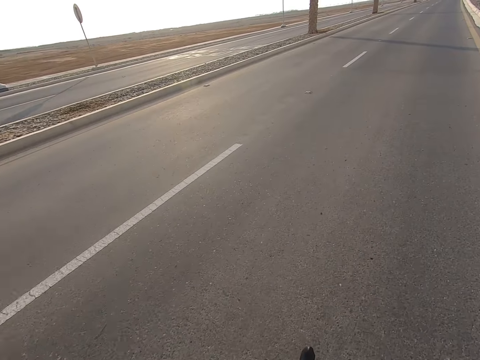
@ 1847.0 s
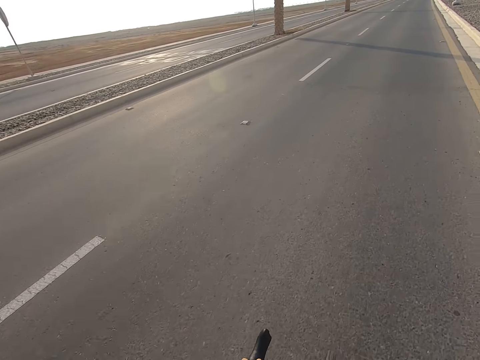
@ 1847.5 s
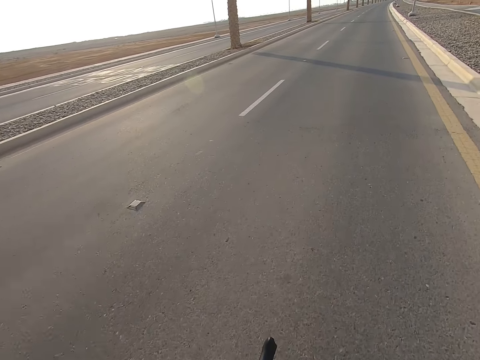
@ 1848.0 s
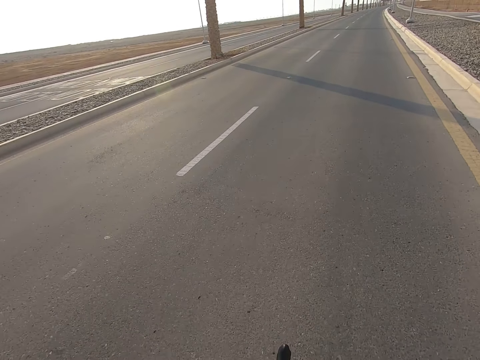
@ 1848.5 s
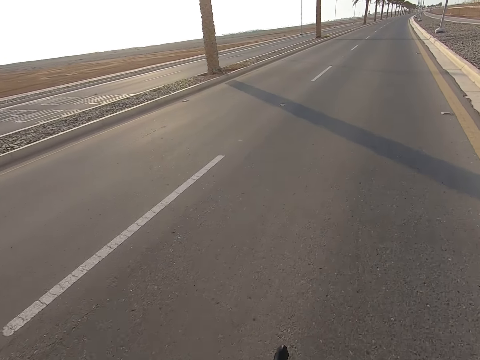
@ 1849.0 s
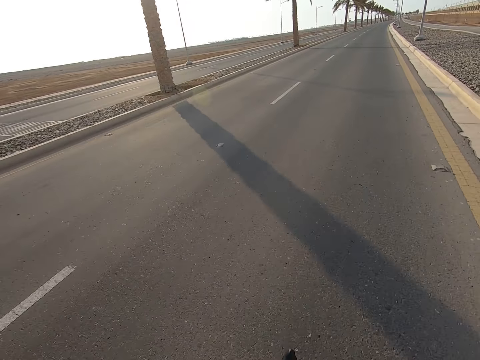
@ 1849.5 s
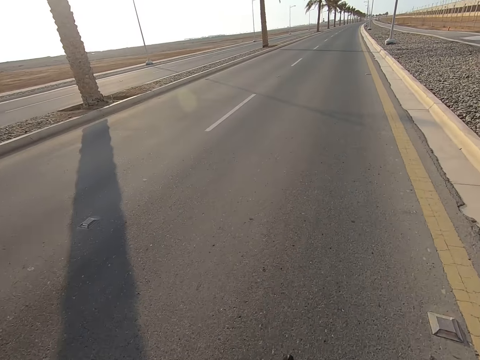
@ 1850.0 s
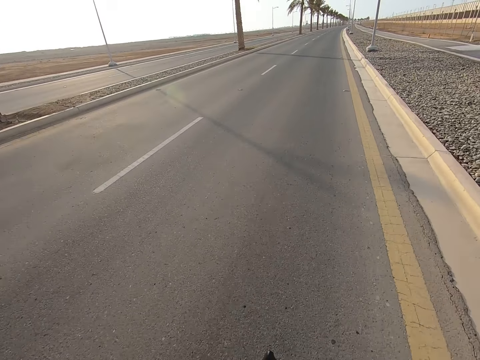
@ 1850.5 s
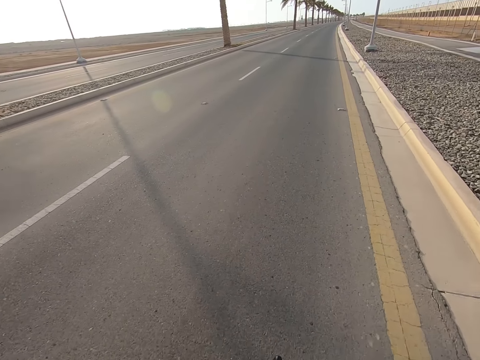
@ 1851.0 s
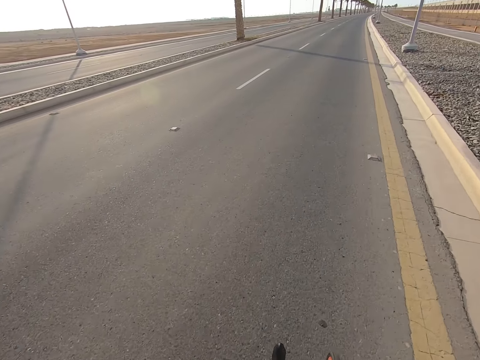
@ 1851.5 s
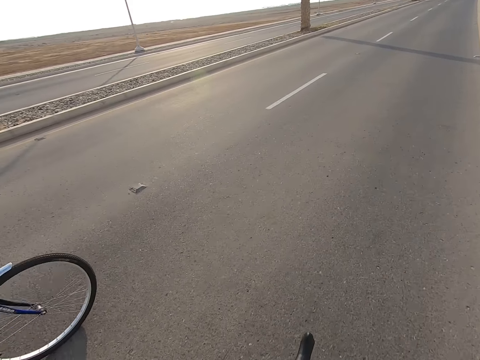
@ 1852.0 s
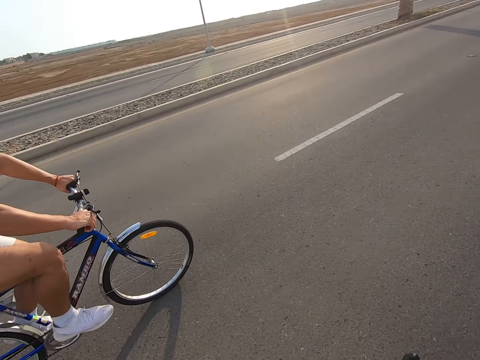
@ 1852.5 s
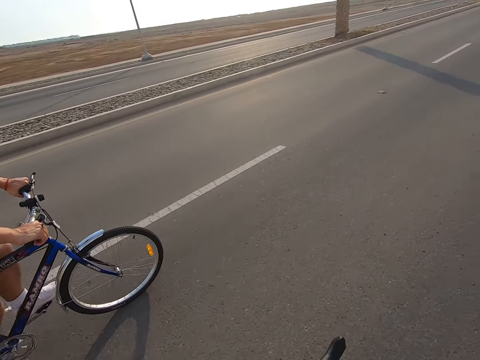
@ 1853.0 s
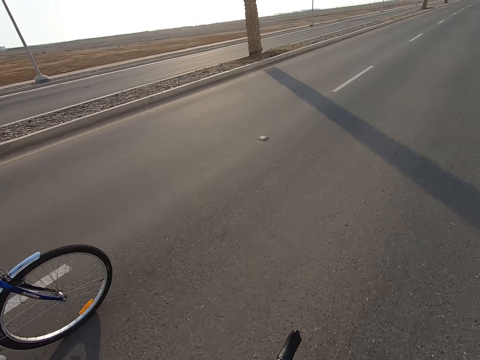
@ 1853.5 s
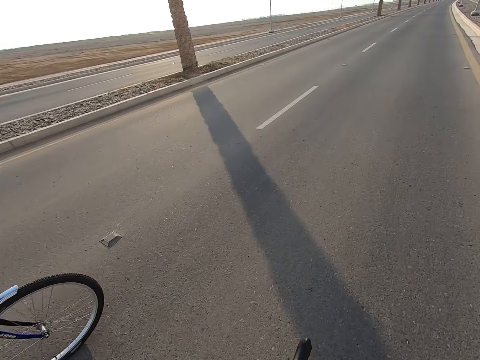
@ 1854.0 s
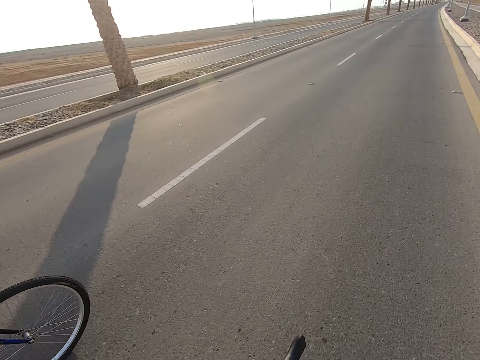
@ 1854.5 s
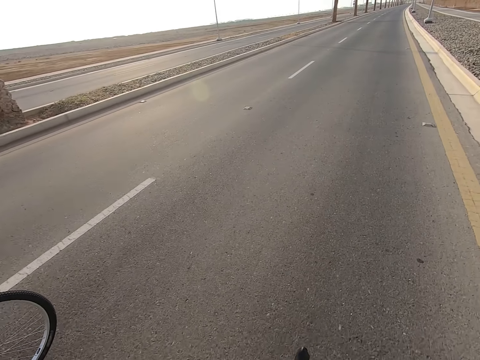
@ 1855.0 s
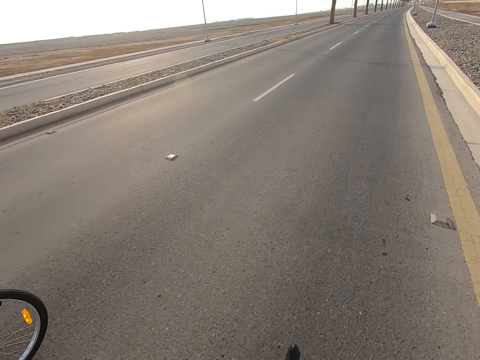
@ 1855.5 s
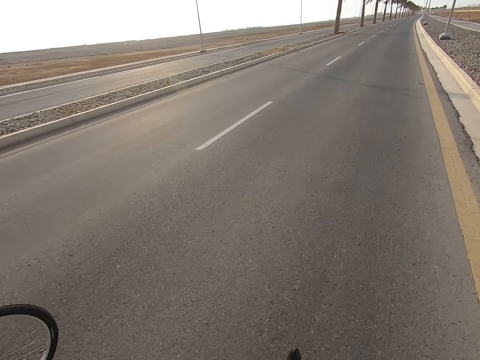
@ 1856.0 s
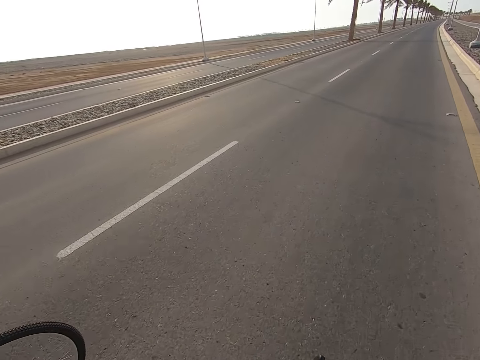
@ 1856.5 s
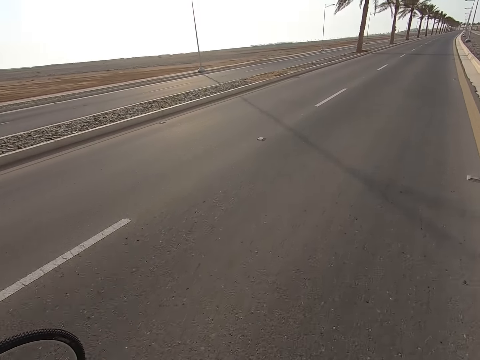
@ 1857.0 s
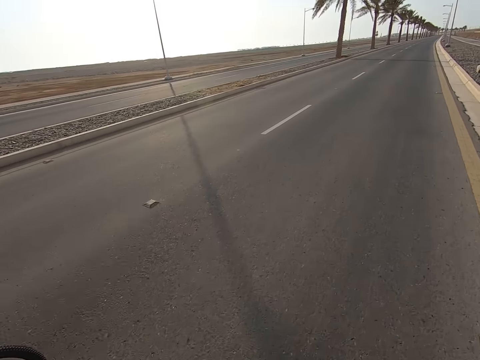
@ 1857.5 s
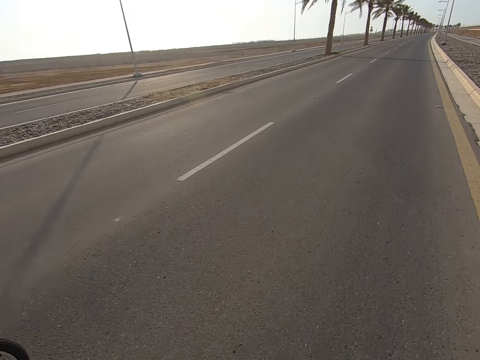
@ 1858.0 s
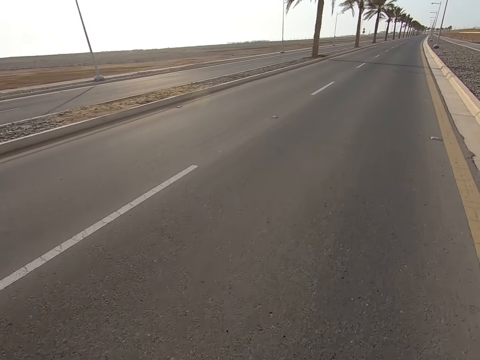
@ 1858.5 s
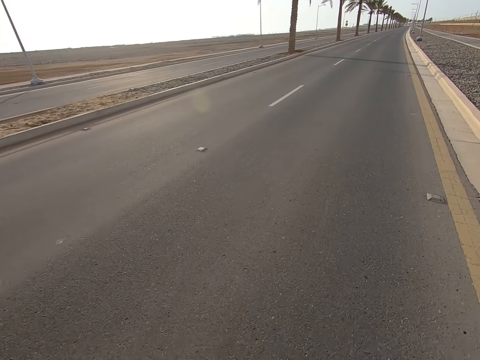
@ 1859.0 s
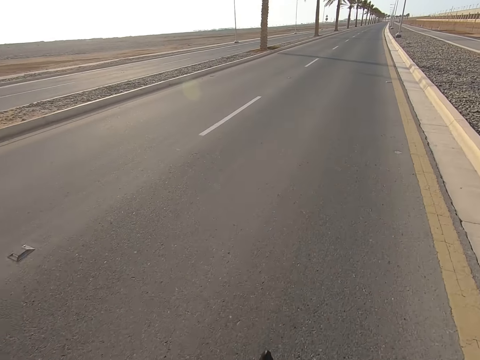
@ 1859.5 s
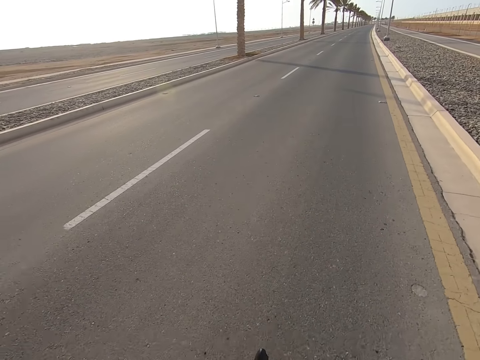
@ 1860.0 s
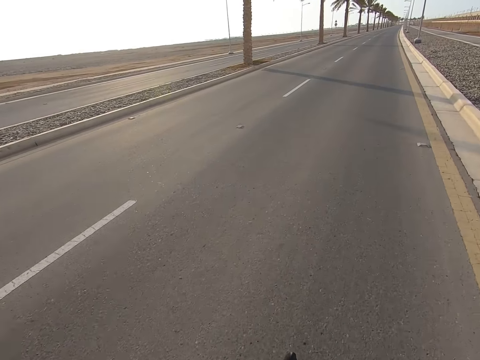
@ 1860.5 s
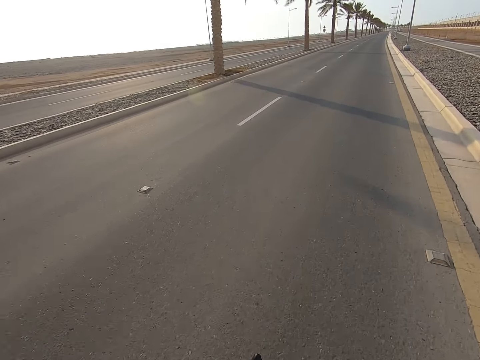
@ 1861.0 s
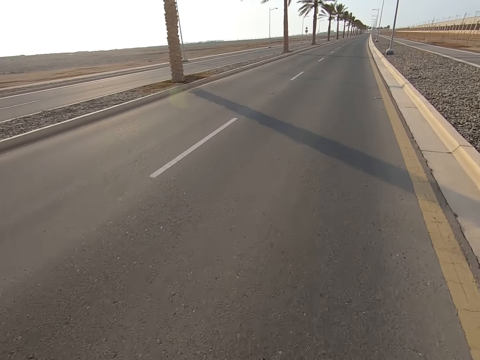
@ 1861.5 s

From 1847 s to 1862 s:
A man cycles on the road.

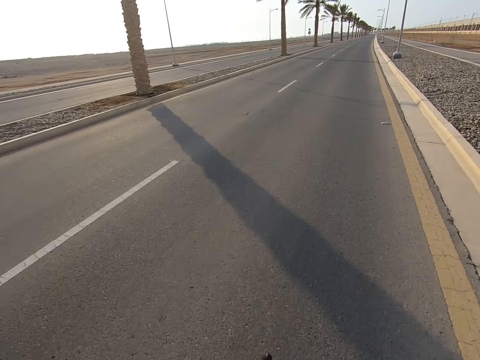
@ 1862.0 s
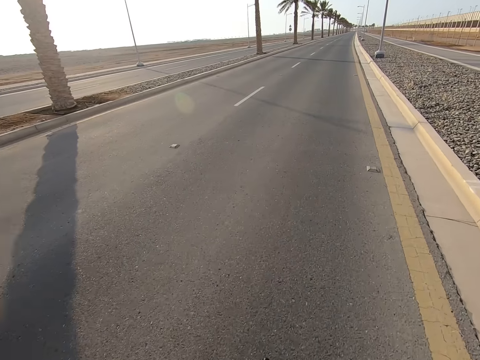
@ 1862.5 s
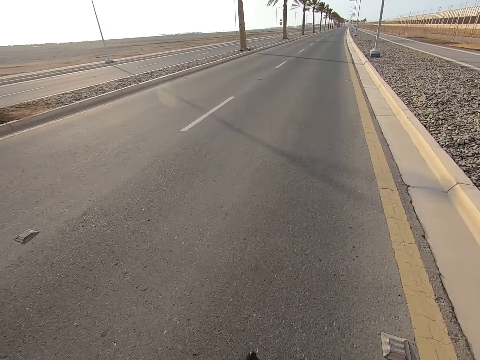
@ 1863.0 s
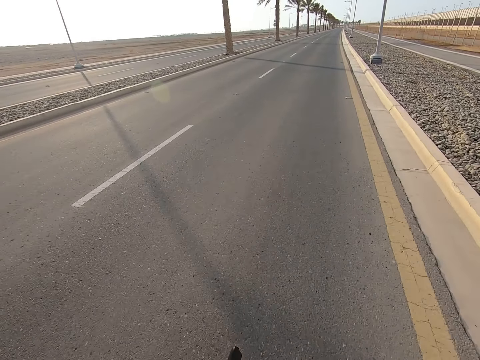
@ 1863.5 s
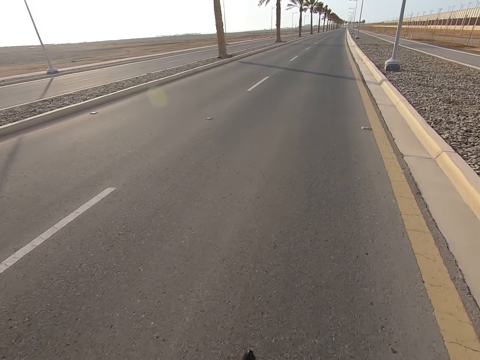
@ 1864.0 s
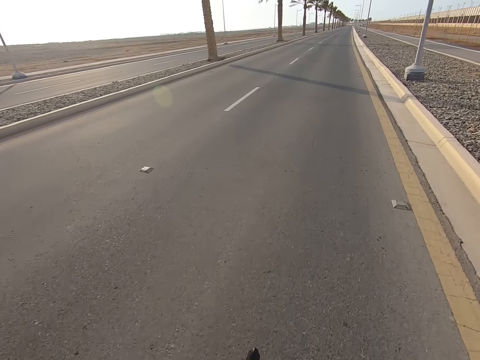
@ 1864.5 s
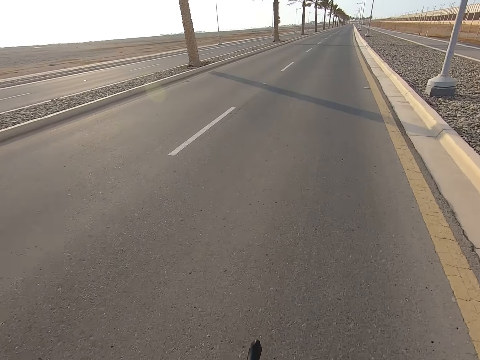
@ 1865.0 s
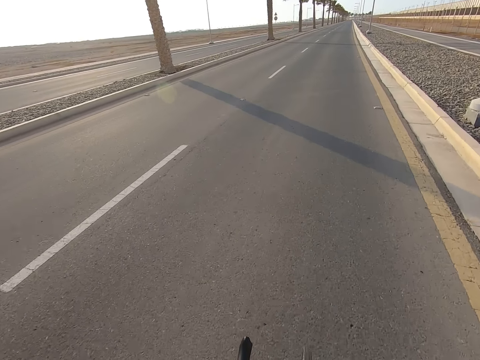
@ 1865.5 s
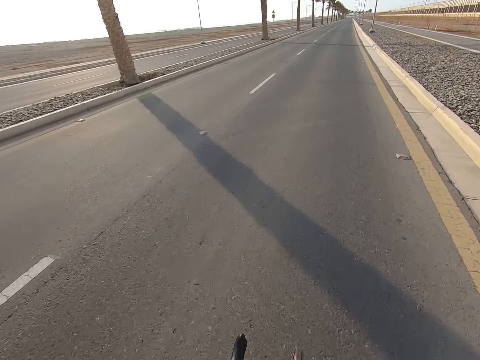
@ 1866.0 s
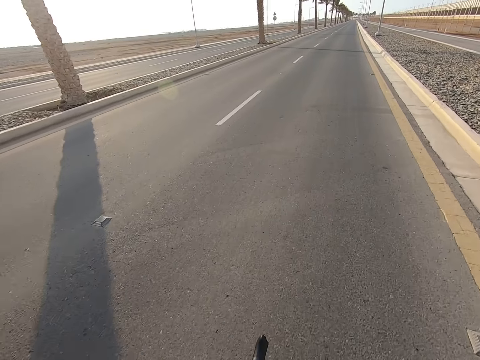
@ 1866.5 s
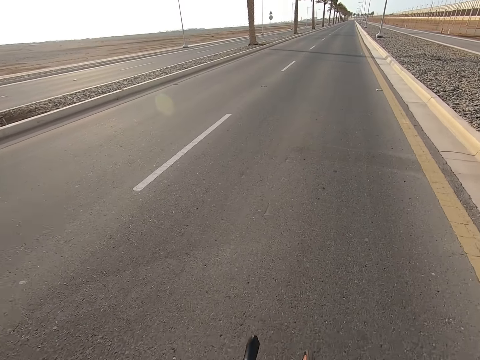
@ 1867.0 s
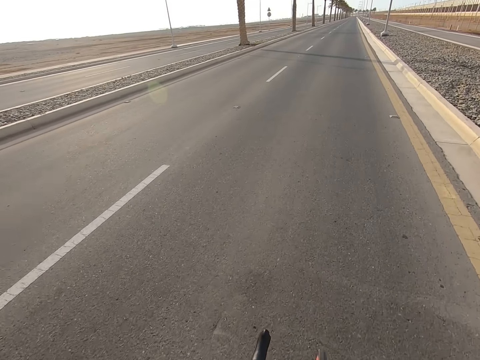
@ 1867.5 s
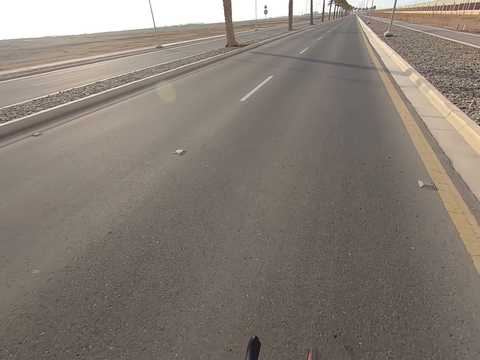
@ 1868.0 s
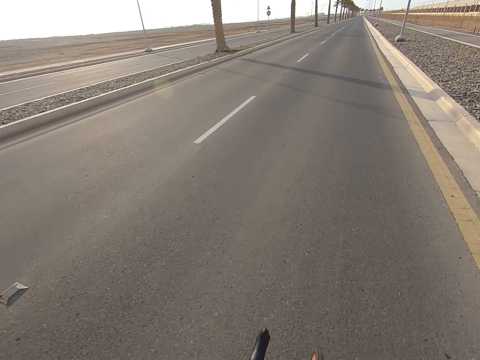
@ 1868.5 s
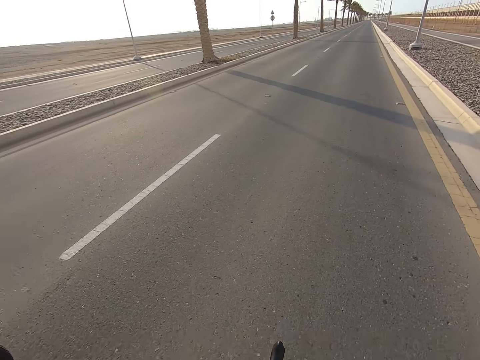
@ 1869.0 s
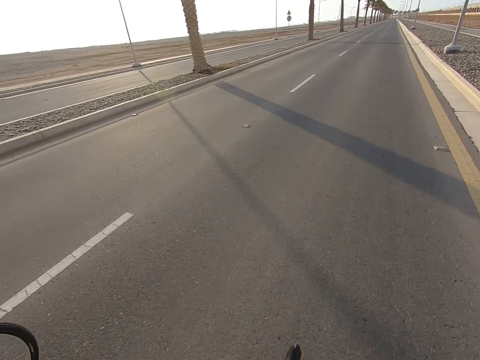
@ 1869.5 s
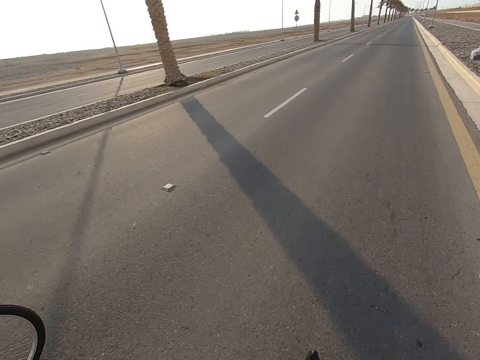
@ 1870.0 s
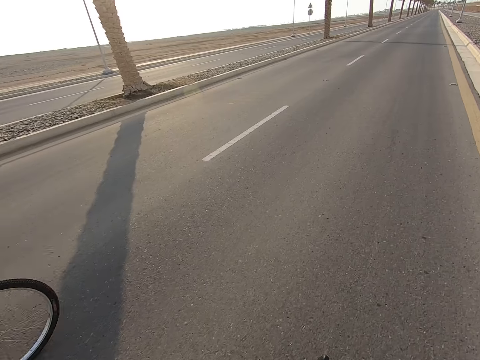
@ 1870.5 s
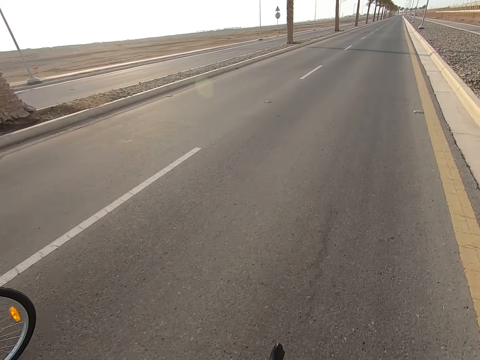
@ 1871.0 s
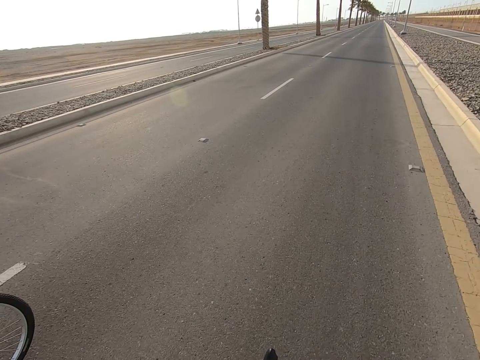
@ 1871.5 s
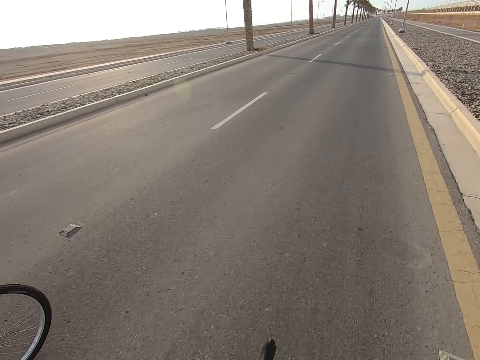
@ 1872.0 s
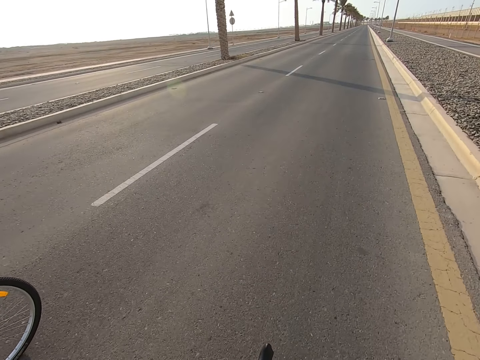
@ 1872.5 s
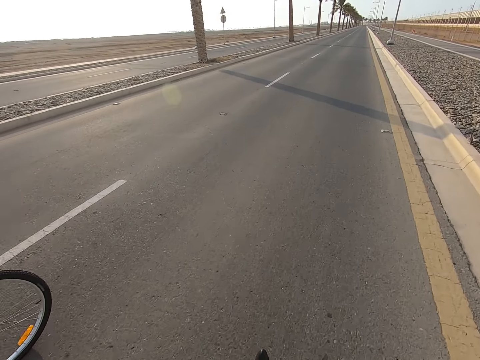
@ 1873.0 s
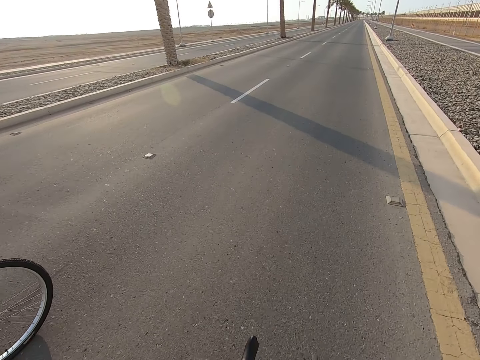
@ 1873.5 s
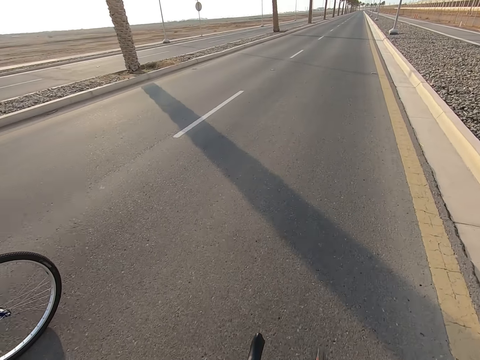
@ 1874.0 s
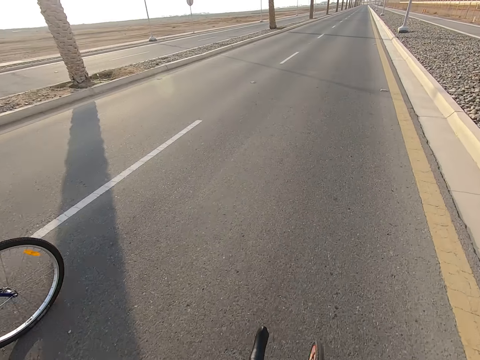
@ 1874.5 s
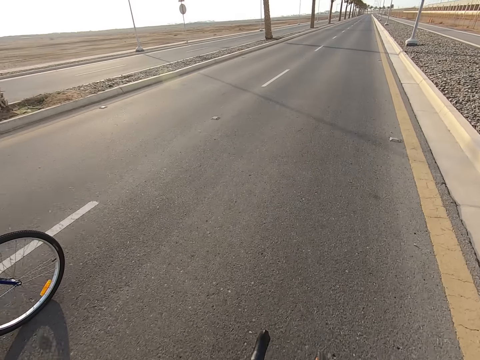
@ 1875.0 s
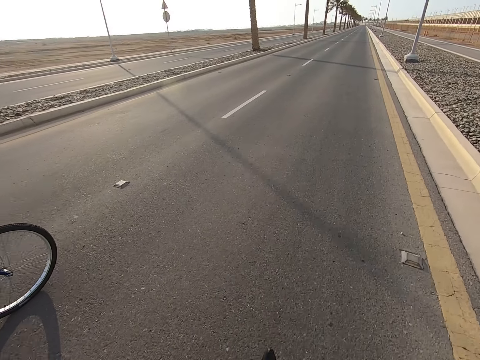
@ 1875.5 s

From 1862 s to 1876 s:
The camera wearer cycles on the road.
